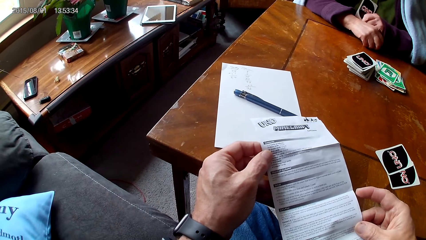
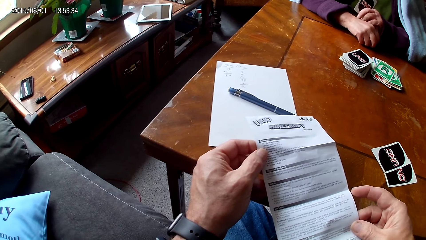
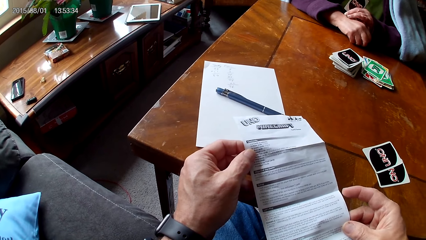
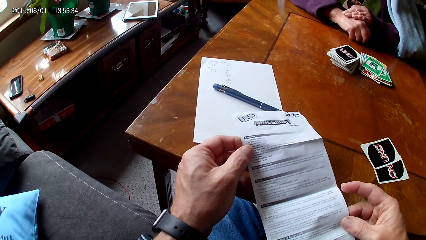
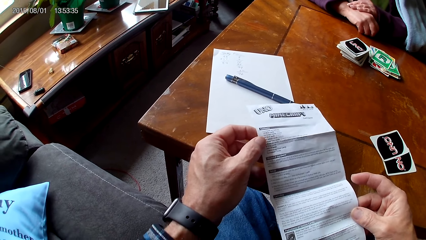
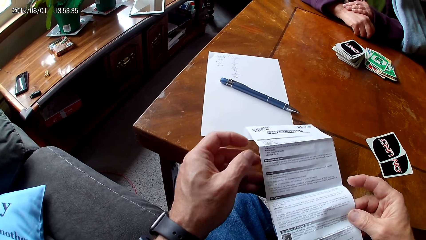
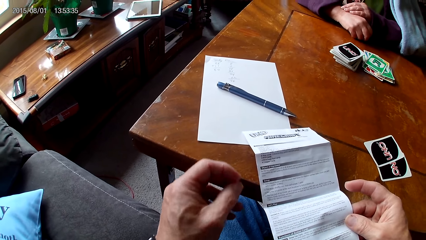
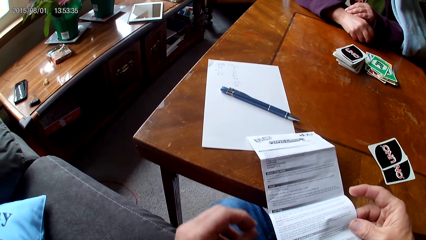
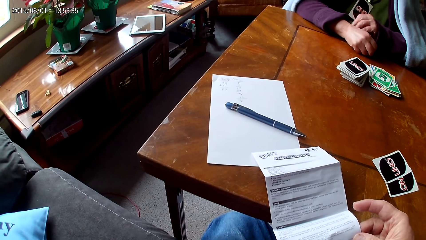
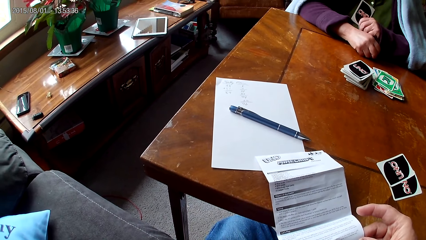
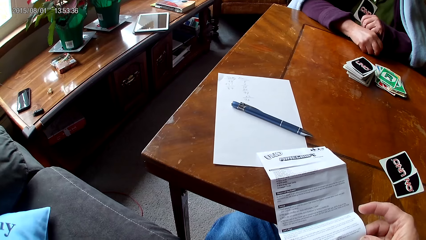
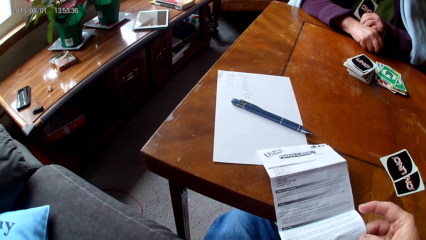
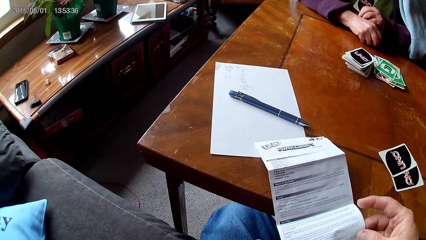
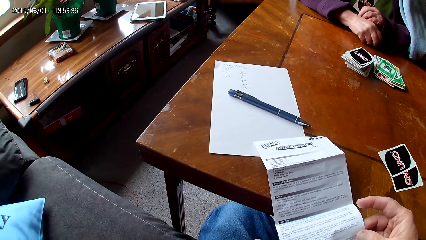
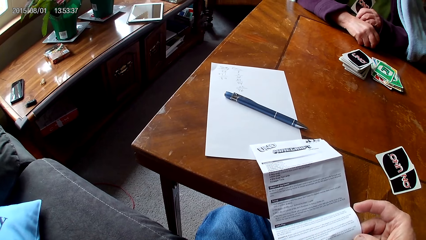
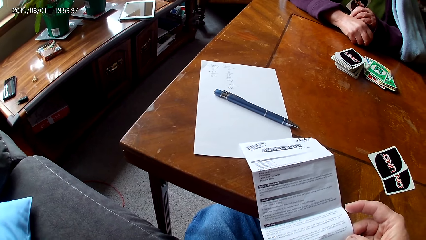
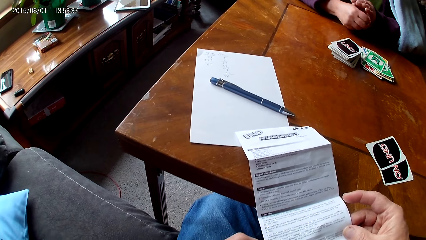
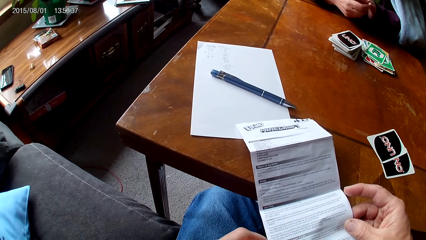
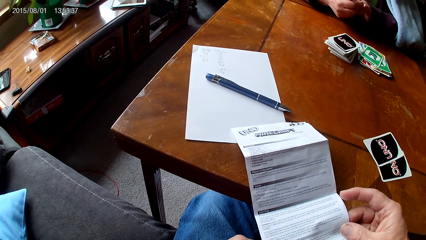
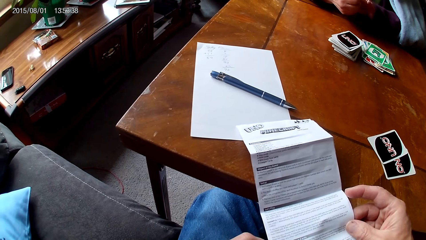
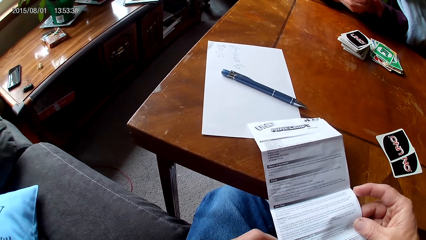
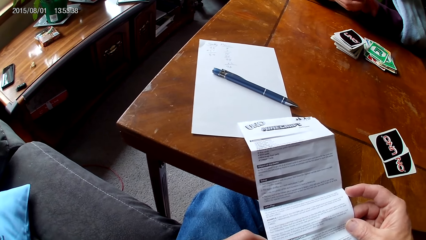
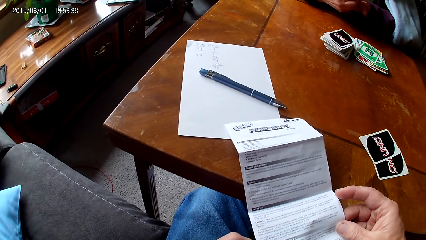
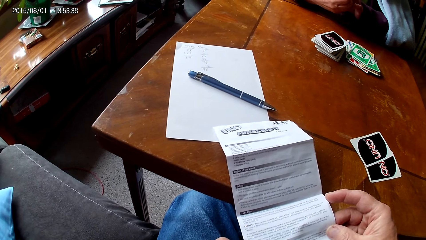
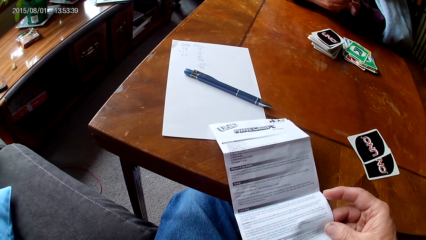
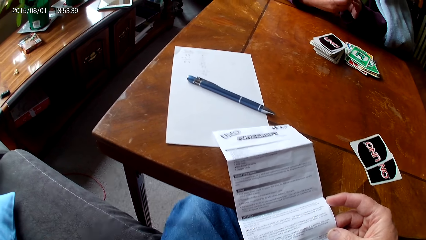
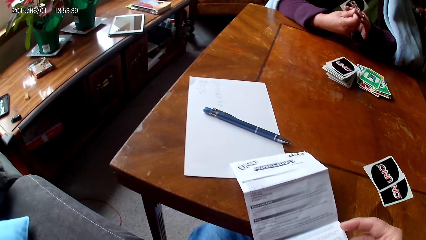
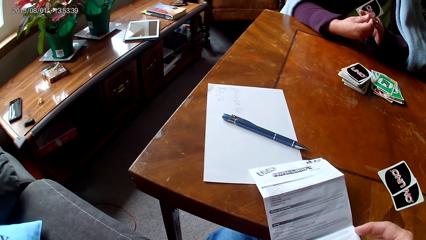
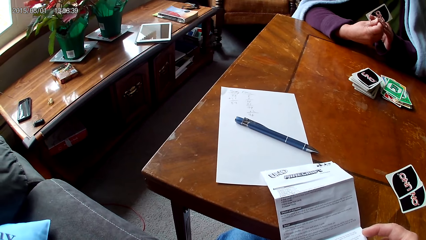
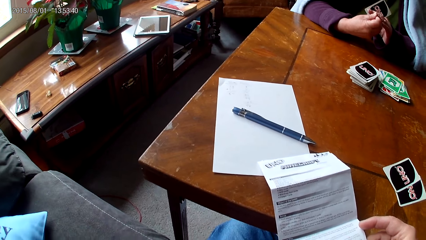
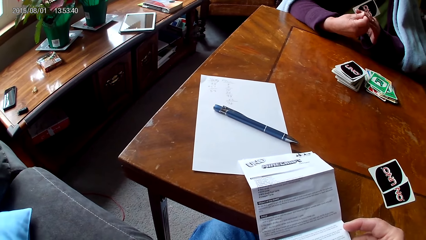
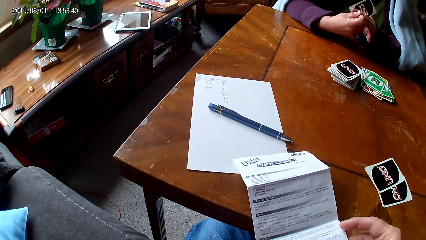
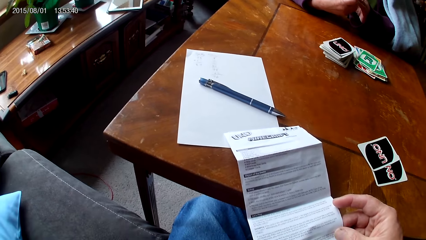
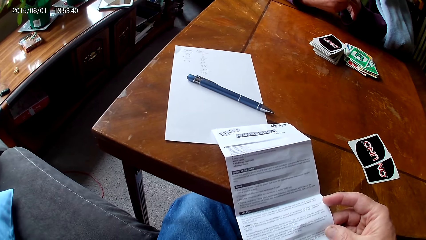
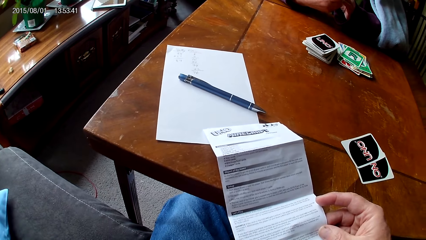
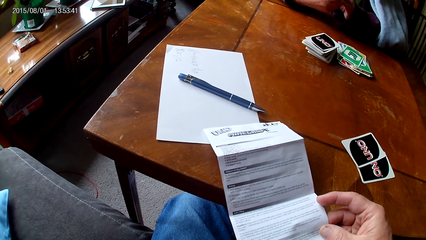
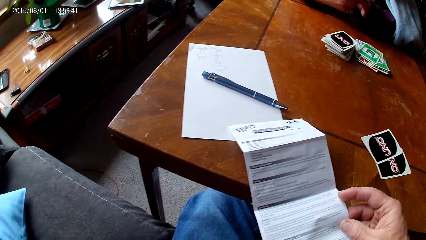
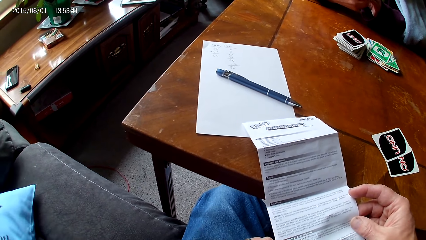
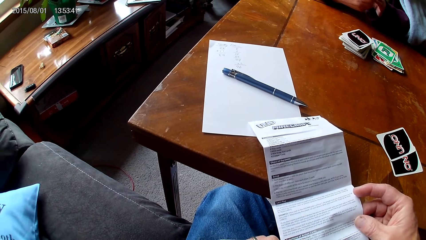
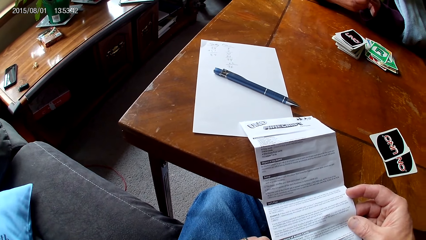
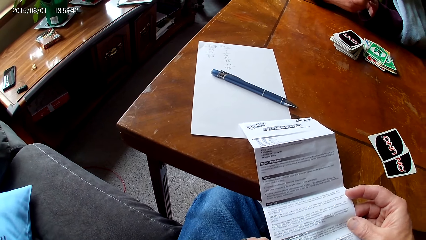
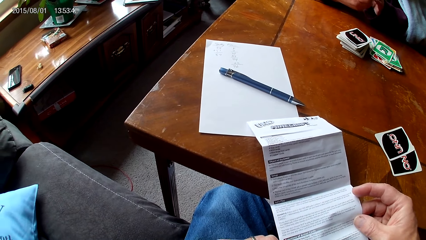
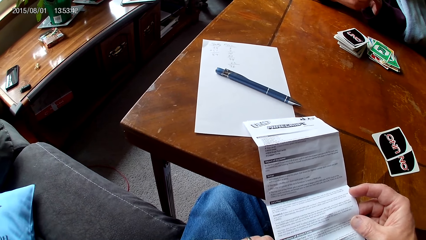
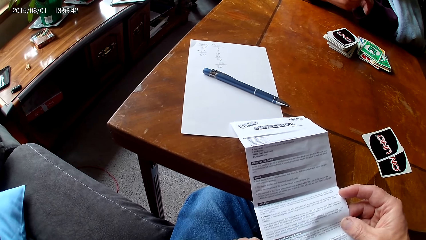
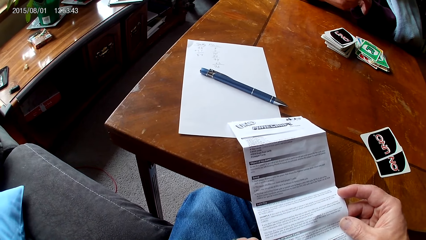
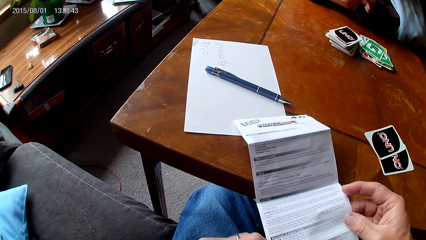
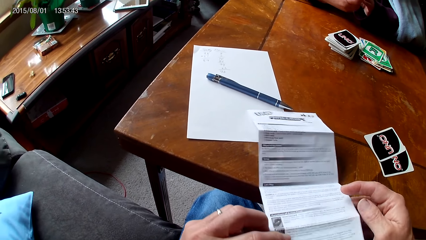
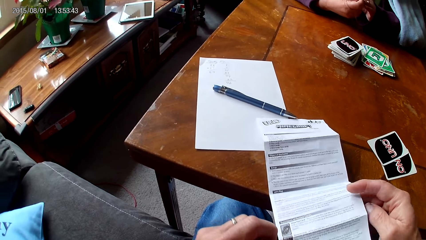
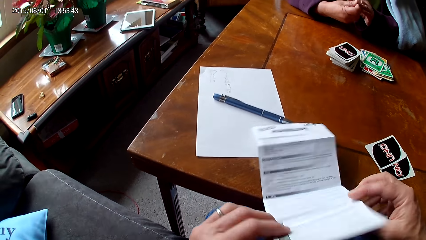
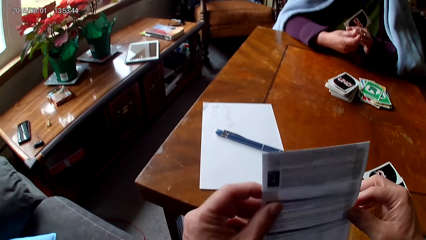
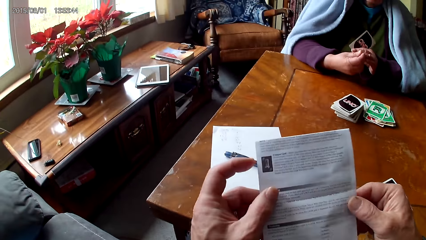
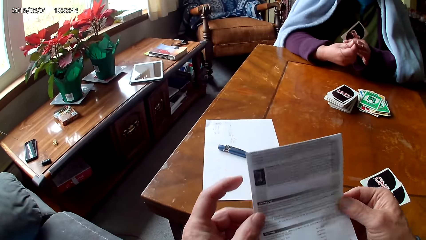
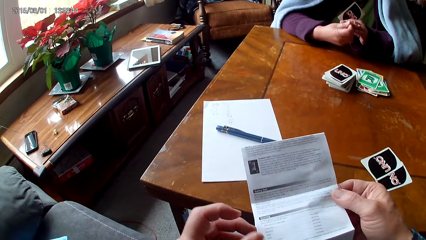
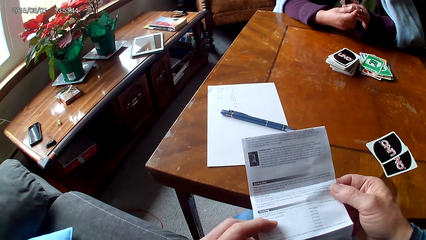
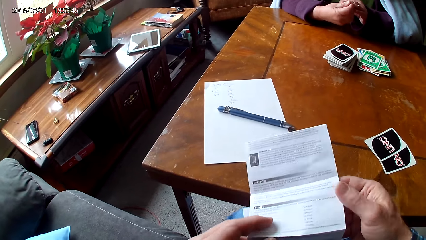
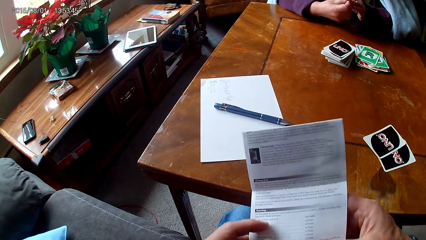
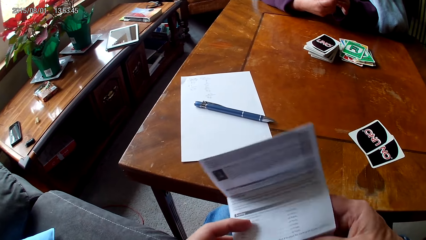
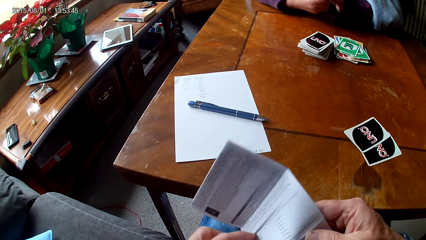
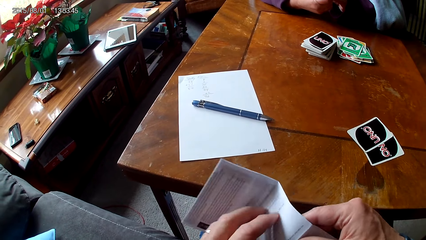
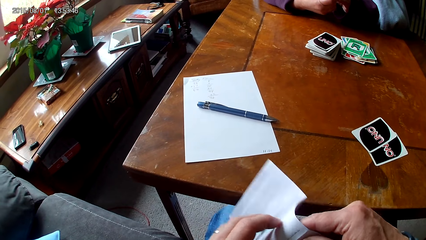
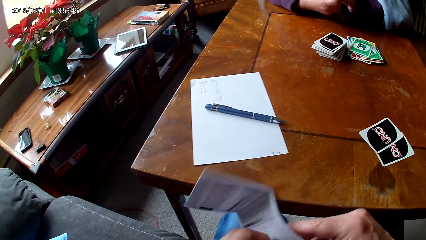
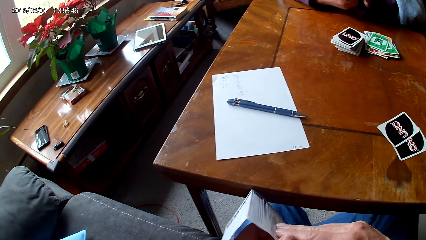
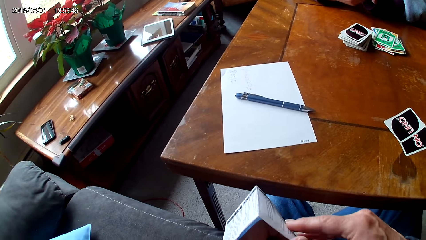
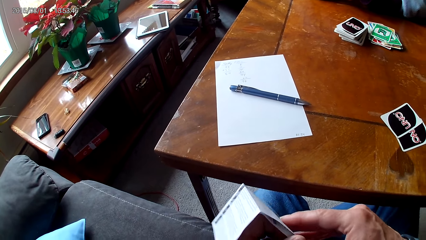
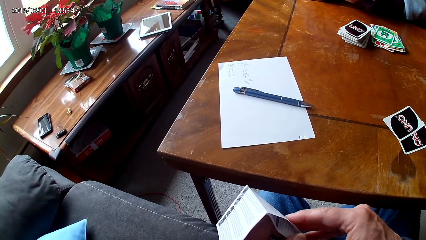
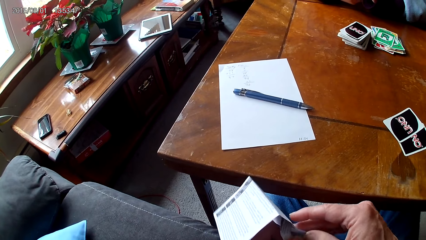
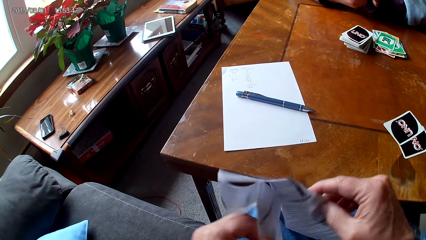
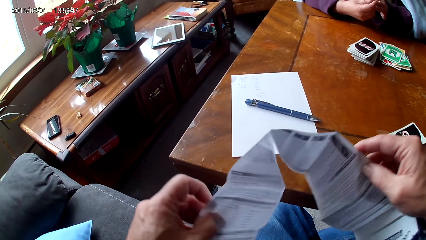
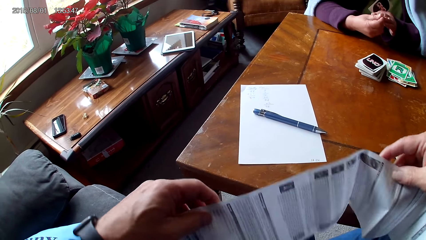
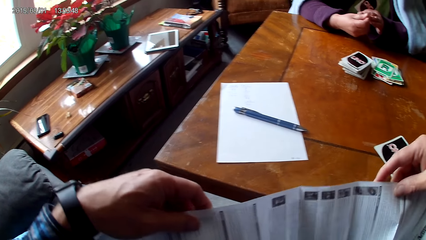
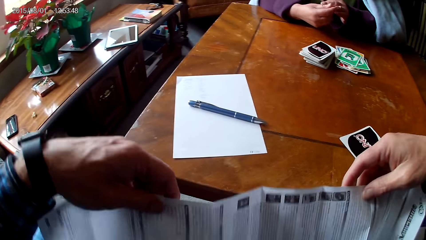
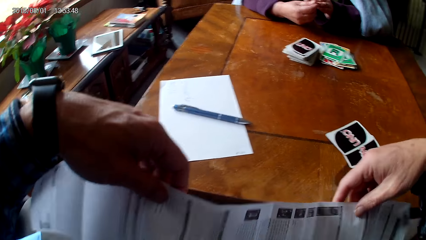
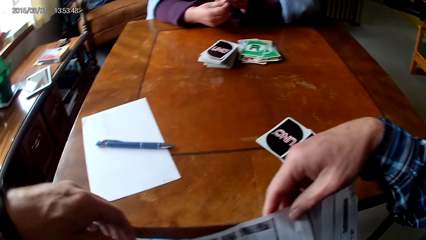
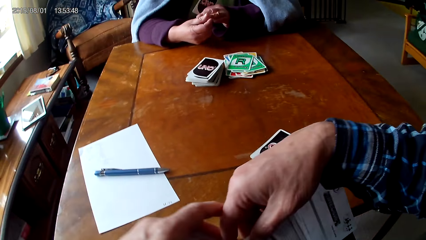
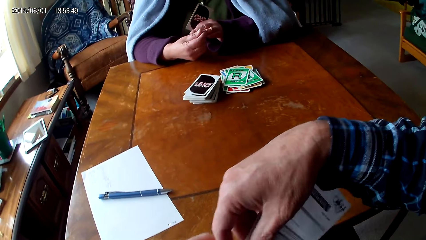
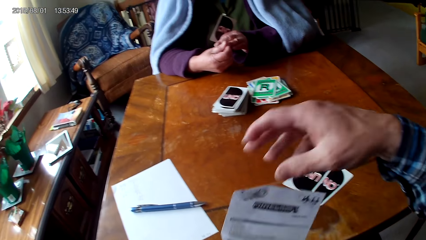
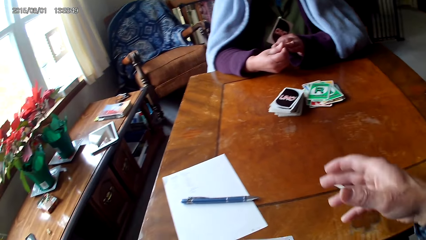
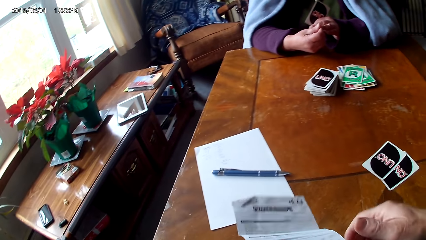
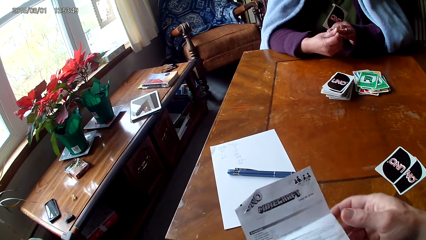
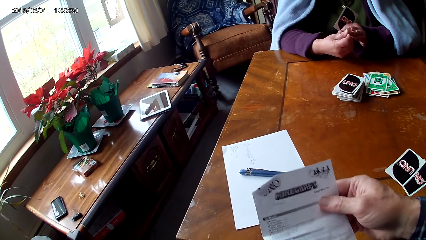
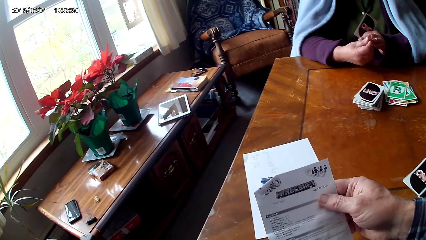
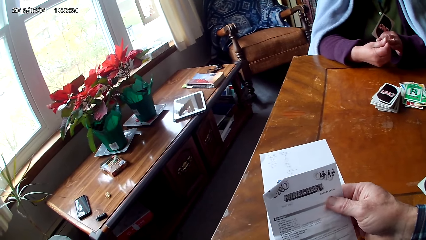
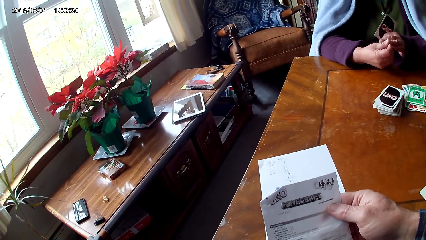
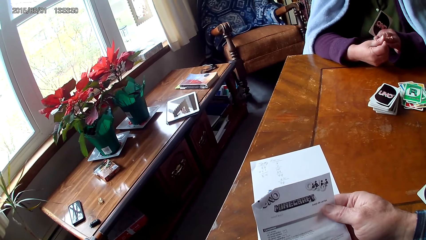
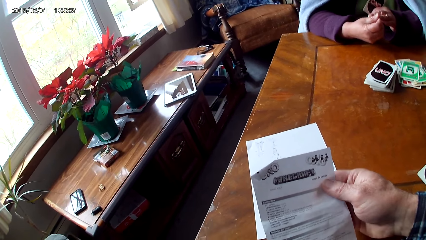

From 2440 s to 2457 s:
A woman puts a hand on a table. The camera wearer reads a paper. They turn the paper with hands. They open the paper with hands.
